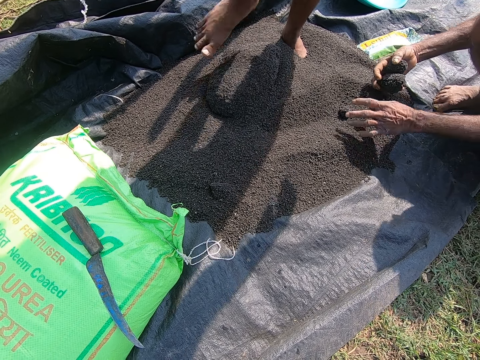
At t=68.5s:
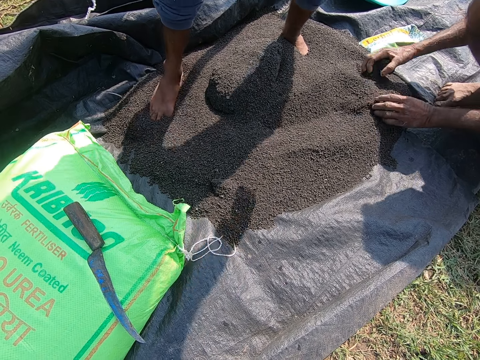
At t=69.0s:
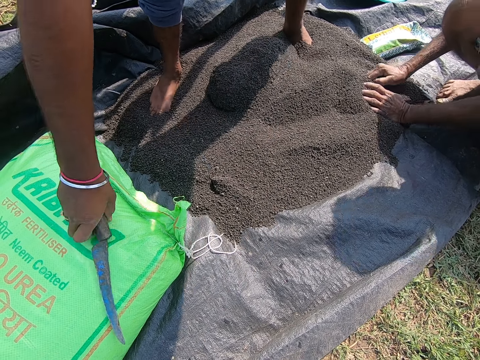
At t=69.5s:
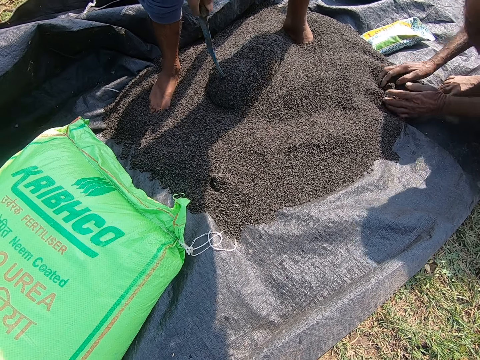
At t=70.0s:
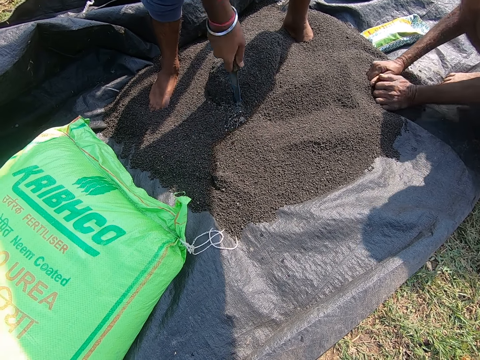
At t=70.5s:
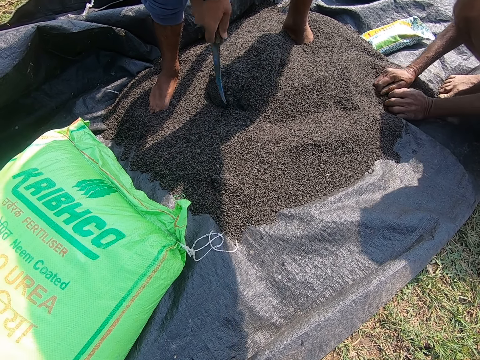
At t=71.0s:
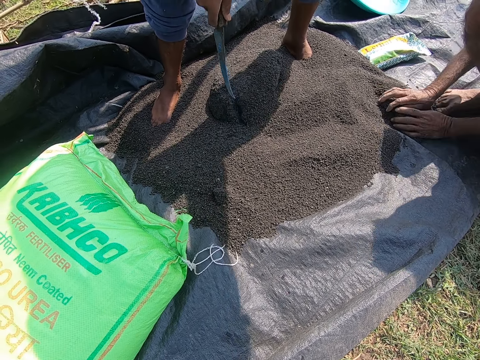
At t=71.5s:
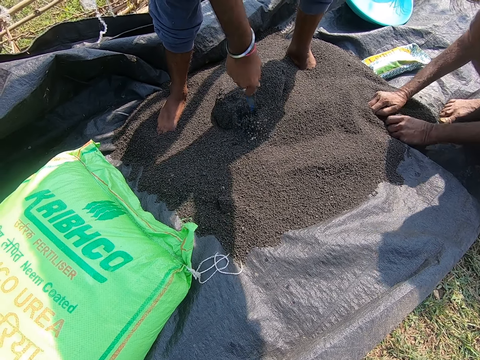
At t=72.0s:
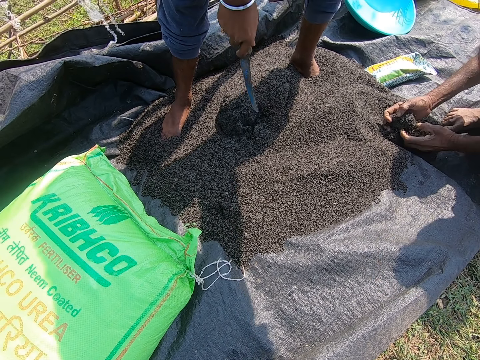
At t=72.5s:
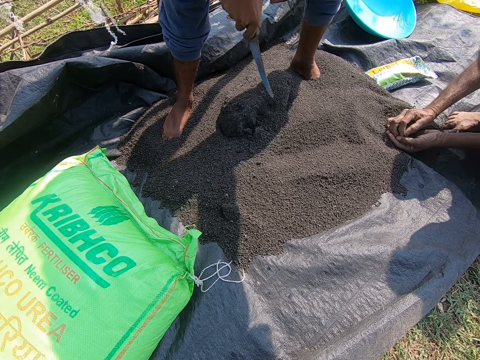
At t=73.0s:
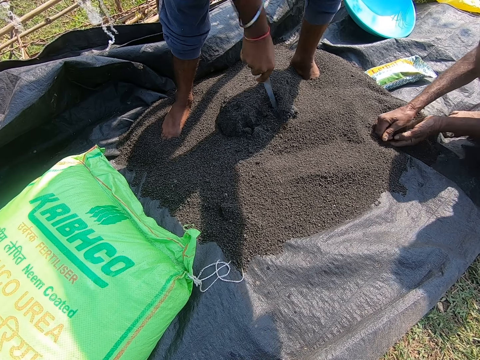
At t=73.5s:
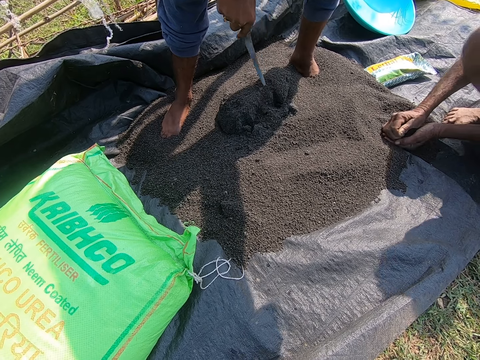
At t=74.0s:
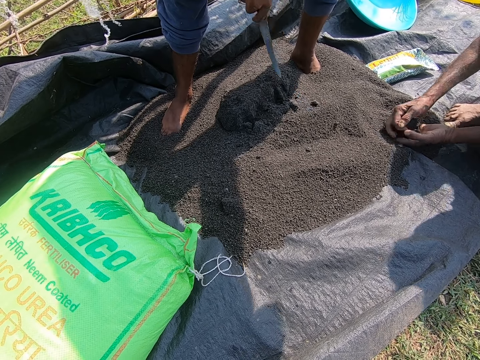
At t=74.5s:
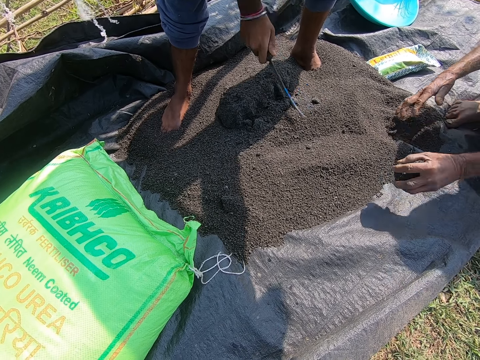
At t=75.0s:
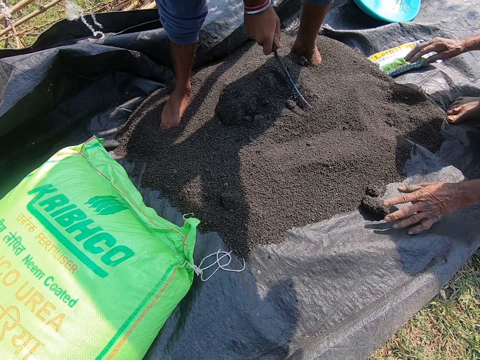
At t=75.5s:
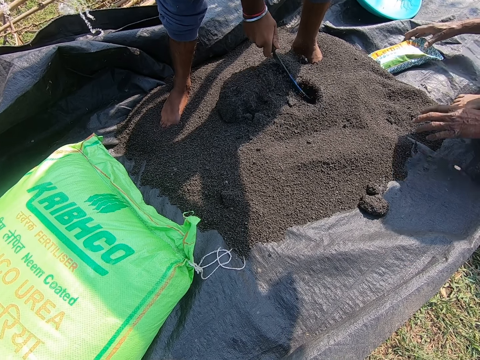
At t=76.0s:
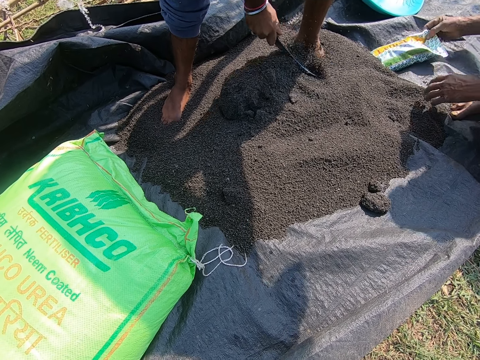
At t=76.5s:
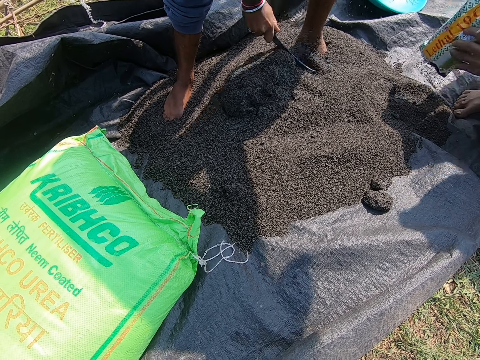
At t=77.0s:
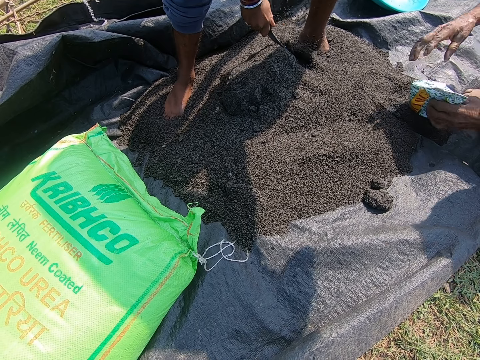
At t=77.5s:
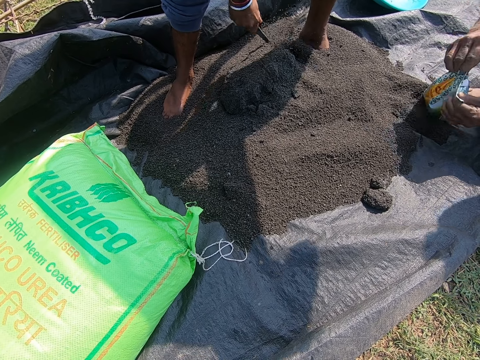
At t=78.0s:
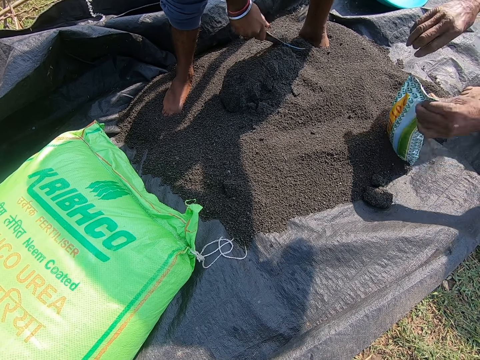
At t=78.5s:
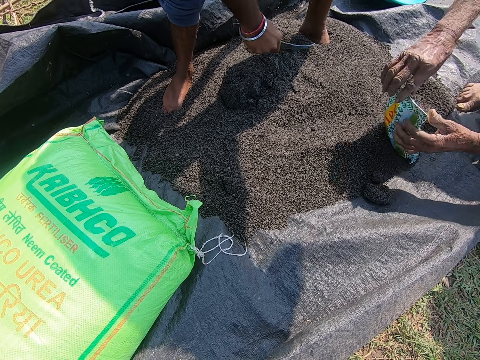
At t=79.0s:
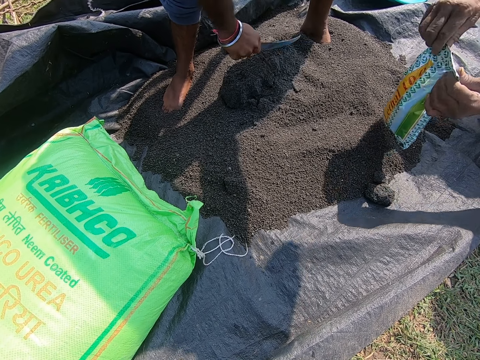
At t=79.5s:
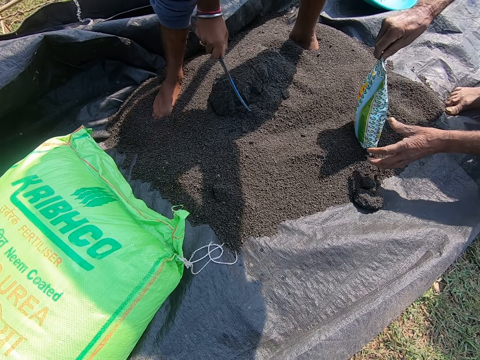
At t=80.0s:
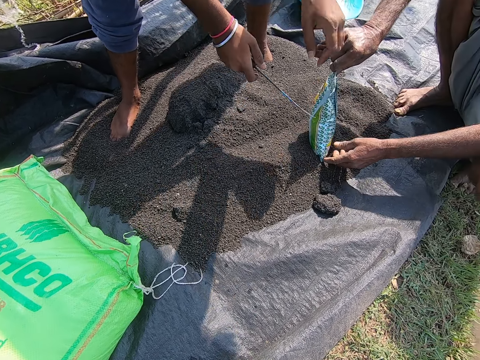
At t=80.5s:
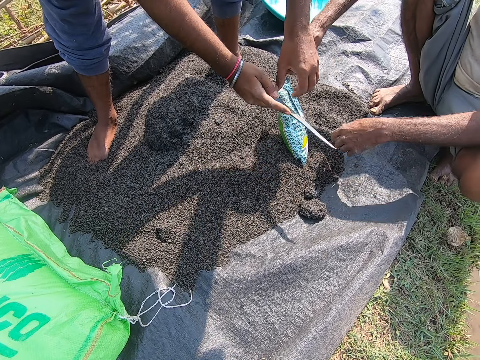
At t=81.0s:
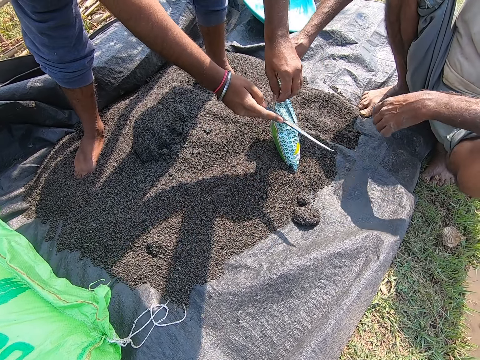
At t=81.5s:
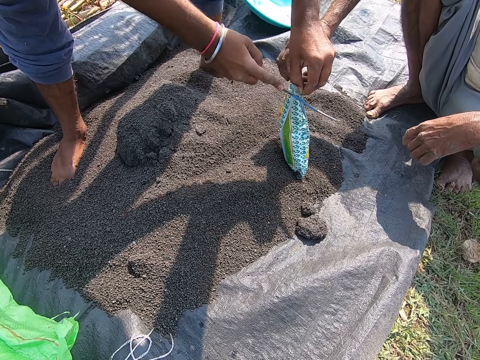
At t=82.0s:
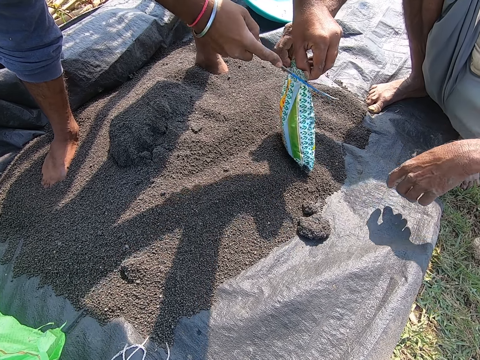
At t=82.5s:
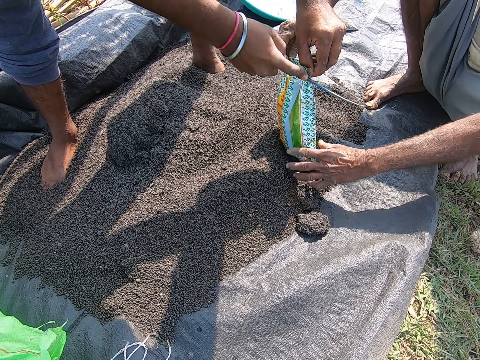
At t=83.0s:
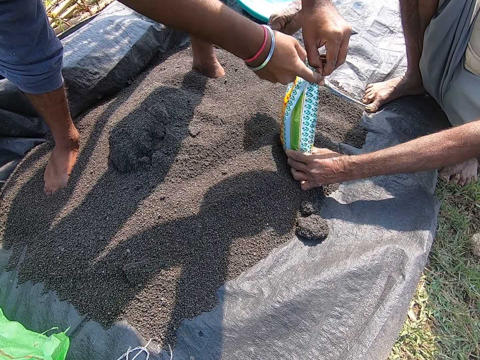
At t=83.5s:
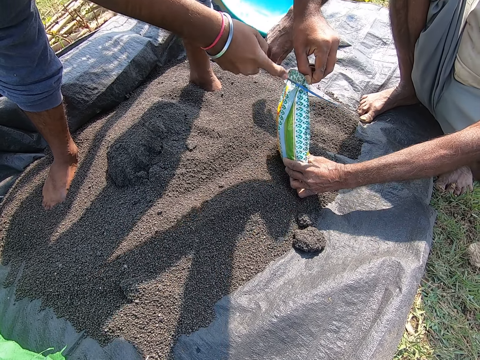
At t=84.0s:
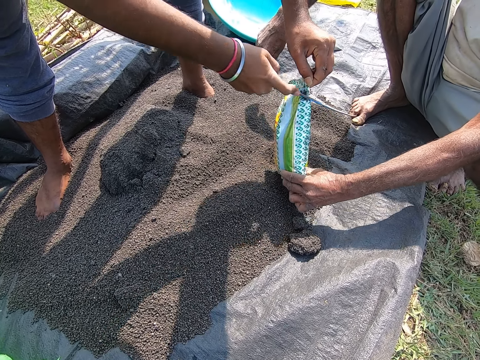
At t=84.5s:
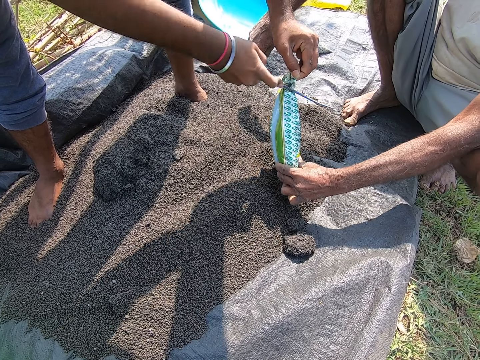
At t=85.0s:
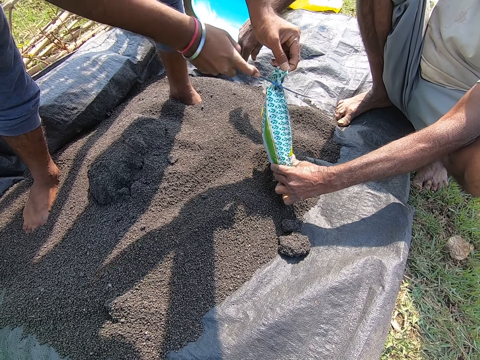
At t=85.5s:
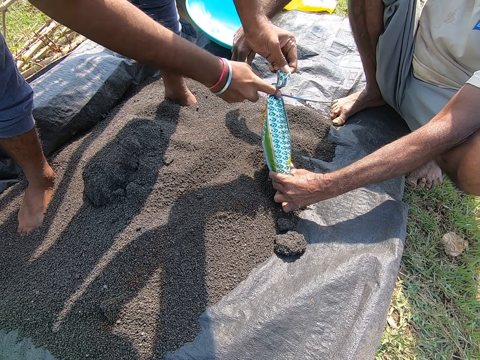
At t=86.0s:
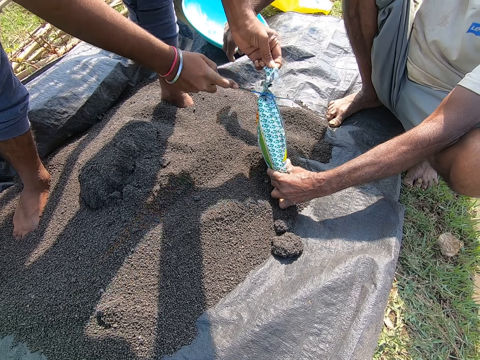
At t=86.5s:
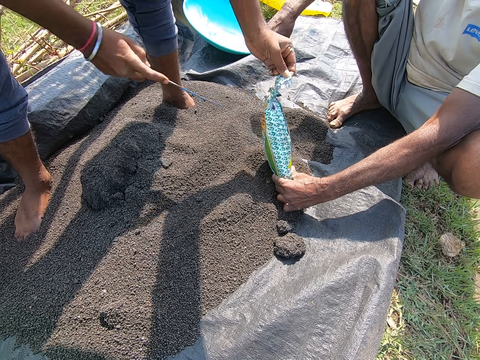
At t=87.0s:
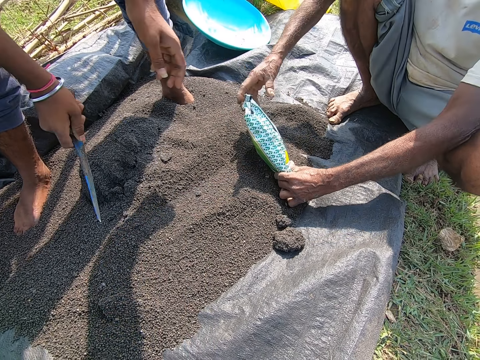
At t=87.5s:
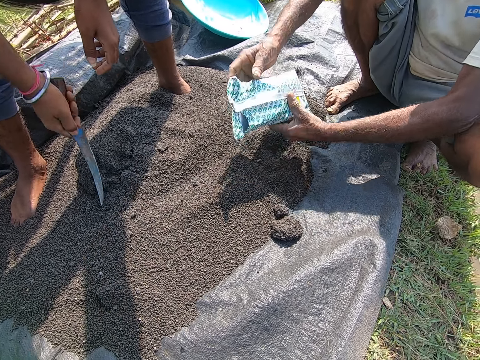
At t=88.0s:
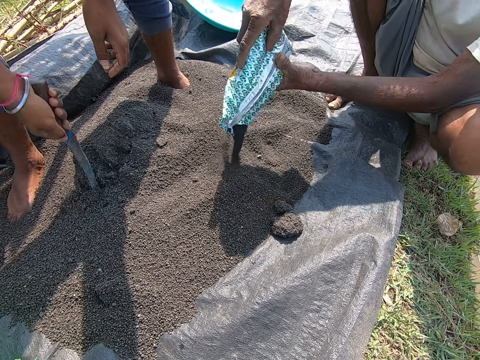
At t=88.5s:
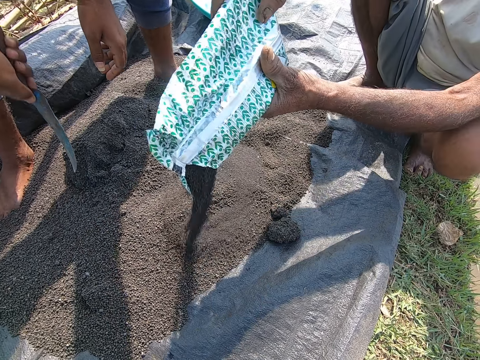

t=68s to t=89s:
The camera wearer picks up a knife. A man picks up a knife on the sack with the right hand. The camera wearer breaks a fertilizer clog with the knife. The man hits something with a knife and picks up a fertilizer bag. The camera wearer cuts the fertilizer bag with a knife. The man cuts a small sachet and pours the fertilizer. The camera wearer breaks a fertilizer clog with the knife.

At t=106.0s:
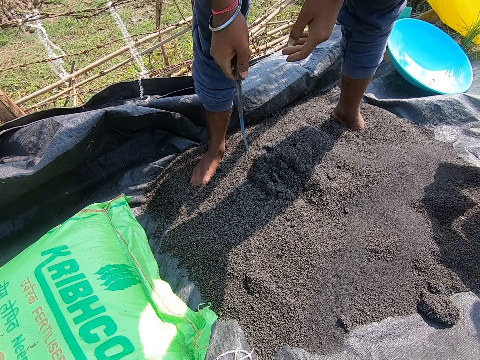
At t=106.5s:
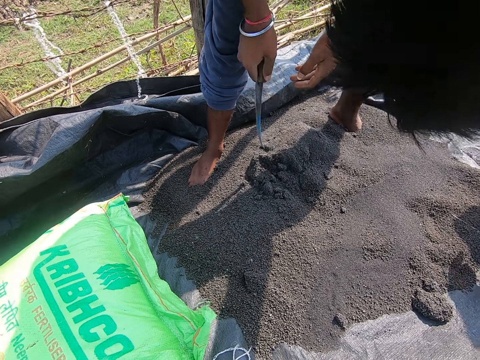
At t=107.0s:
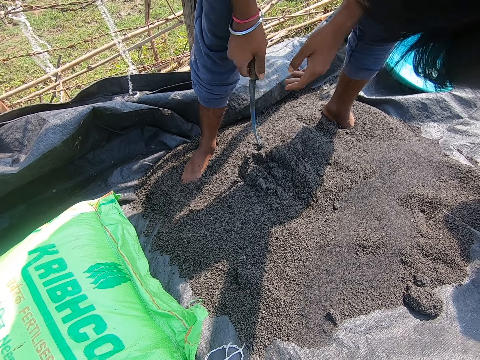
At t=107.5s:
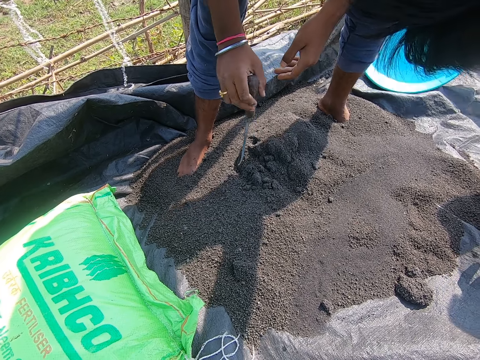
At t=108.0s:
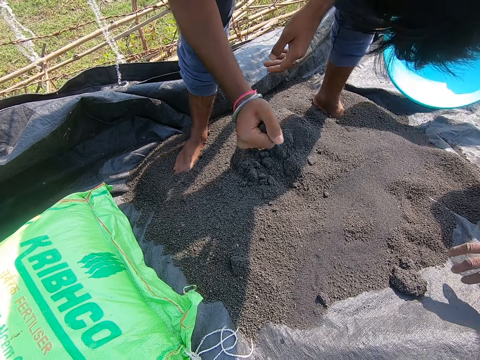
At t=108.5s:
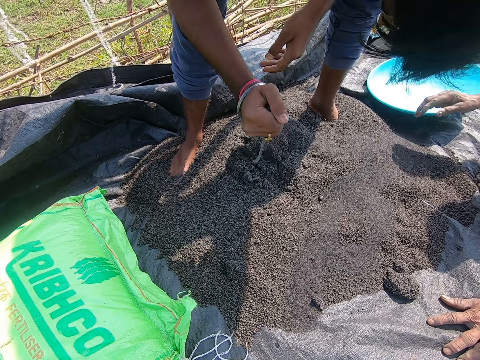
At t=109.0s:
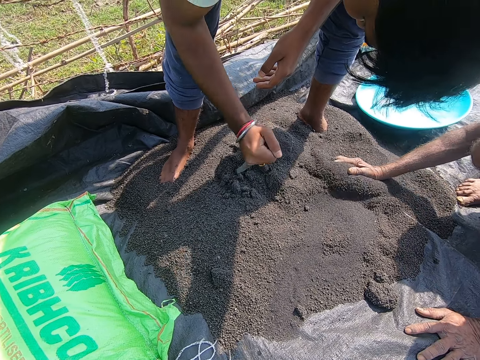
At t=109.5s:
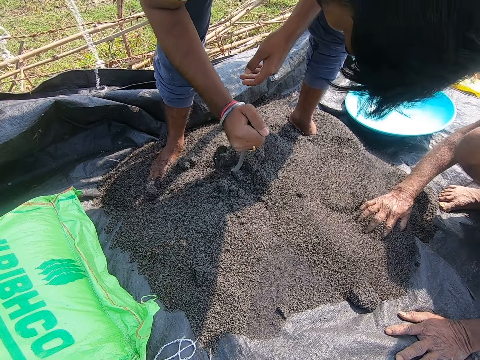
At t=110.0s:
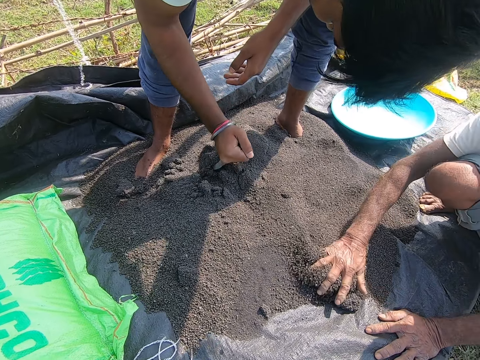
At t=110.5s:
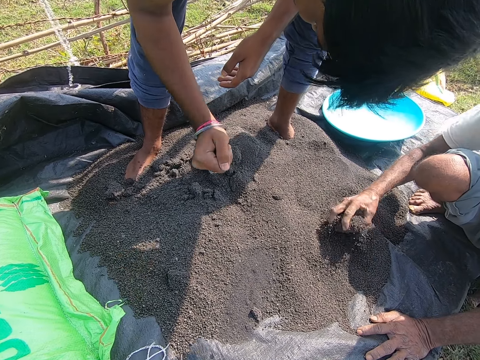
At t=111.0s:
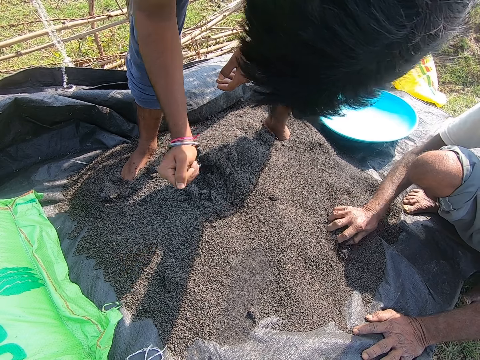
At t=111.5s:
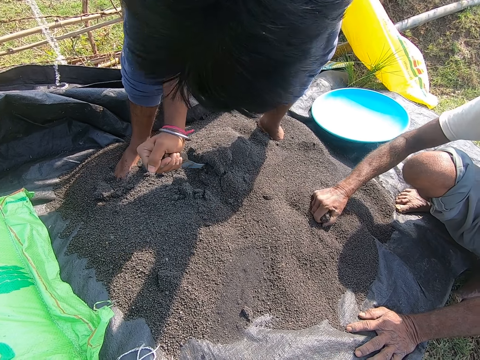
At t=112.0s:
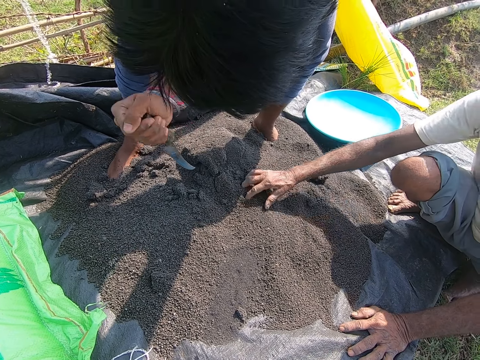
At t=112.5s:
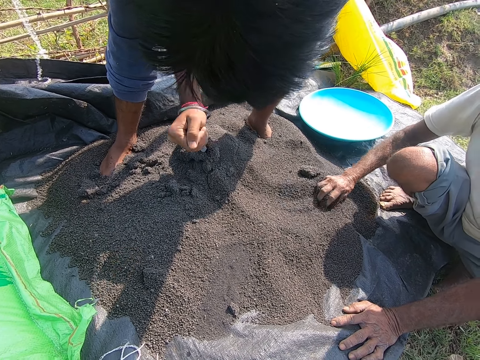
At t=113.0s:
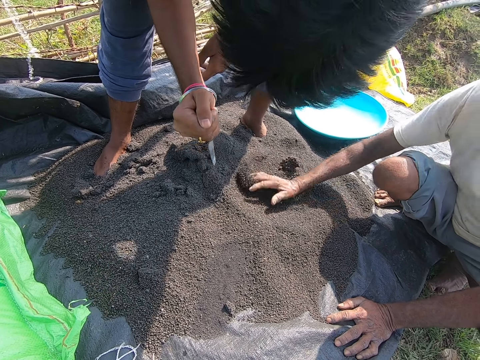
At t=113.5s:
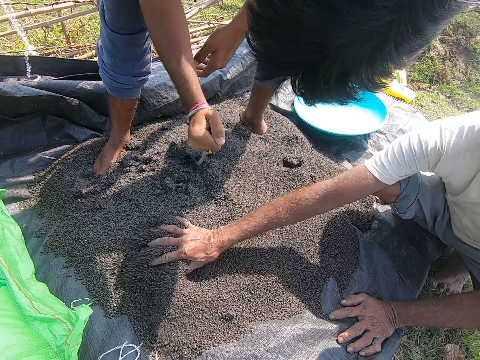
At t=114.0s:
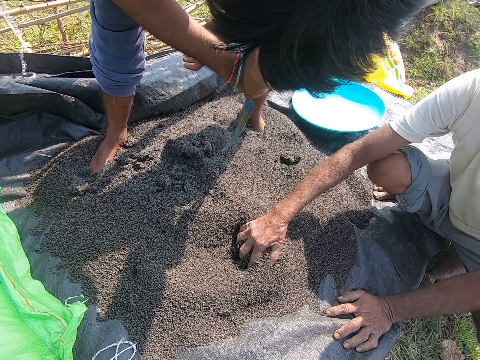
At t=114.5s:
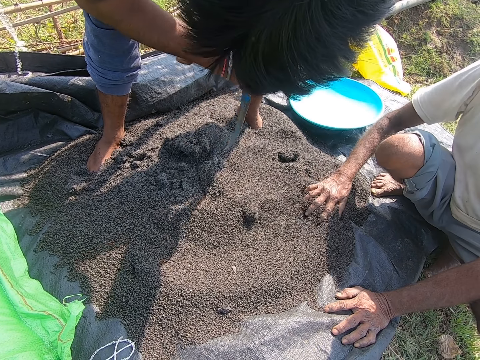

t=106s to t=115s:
The camera wearer breaks a fertilizer clog with the knife. A man moves a basin and drops the fertilizer bag. The camera wearer breaks a fertilizer clog with the knife. The man spreads the fertilizer with his hand and hits something with a knife.
